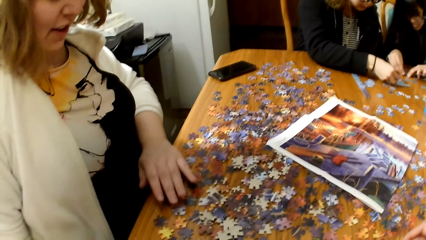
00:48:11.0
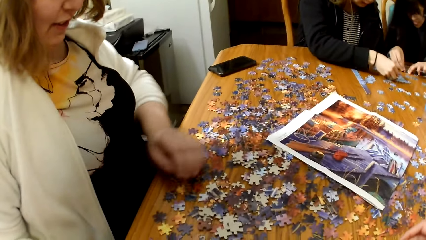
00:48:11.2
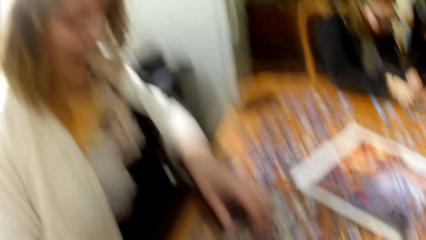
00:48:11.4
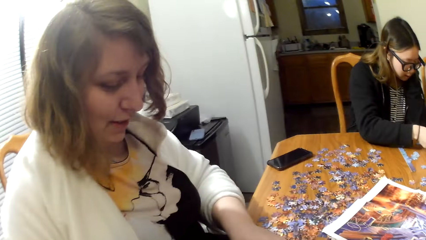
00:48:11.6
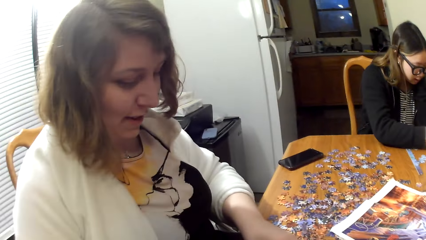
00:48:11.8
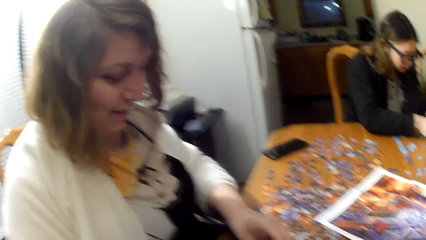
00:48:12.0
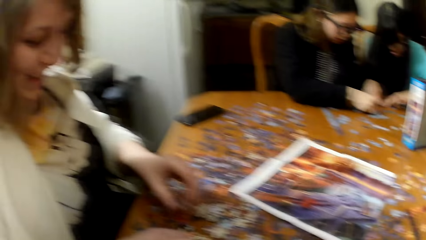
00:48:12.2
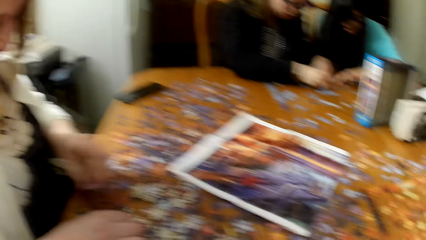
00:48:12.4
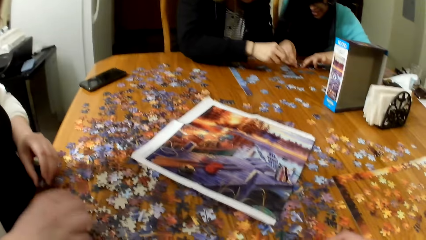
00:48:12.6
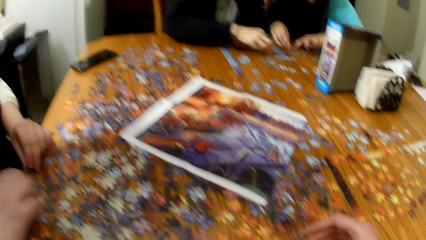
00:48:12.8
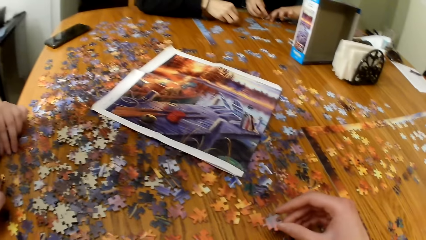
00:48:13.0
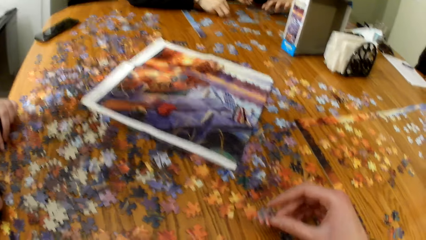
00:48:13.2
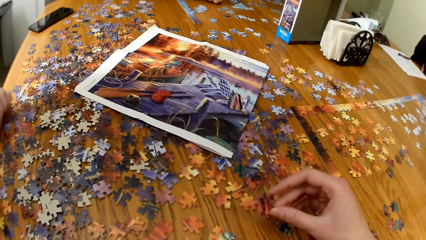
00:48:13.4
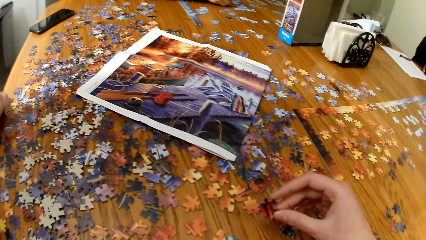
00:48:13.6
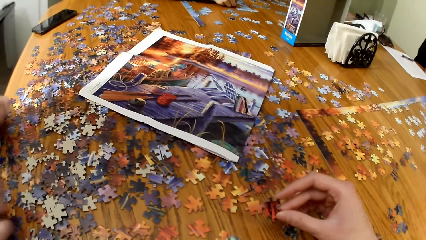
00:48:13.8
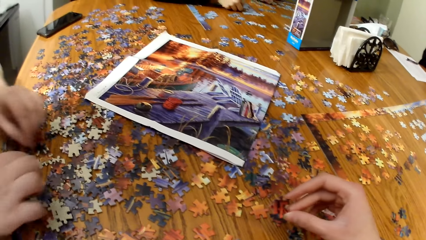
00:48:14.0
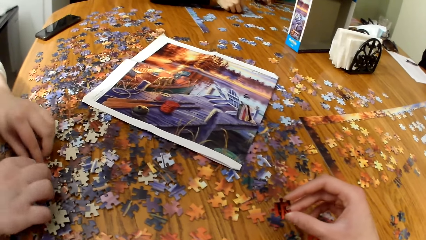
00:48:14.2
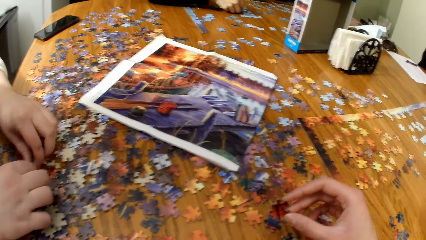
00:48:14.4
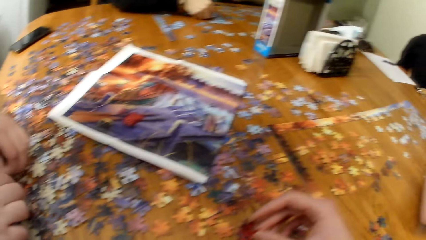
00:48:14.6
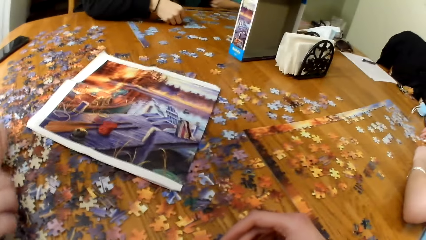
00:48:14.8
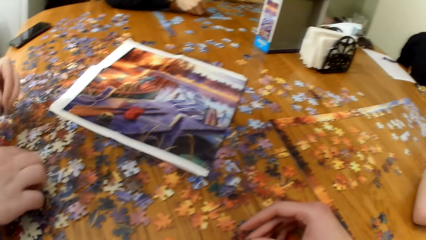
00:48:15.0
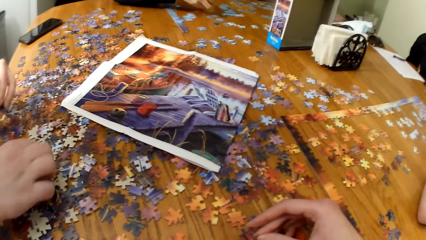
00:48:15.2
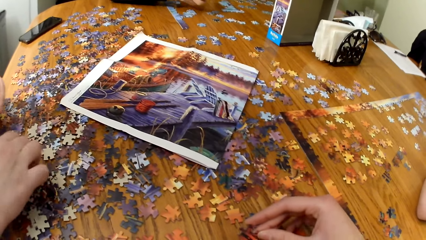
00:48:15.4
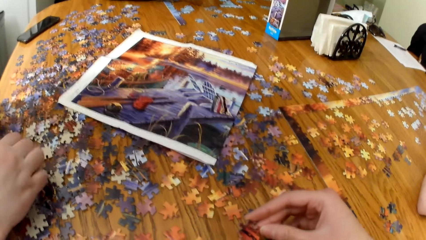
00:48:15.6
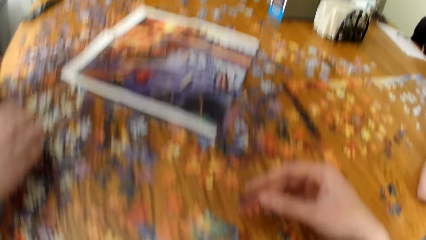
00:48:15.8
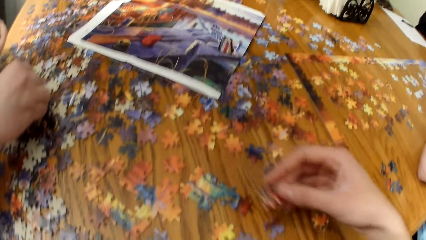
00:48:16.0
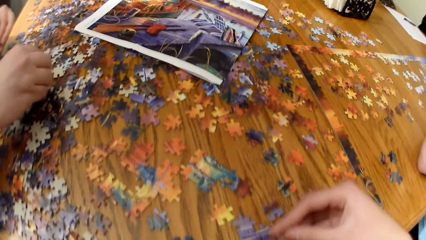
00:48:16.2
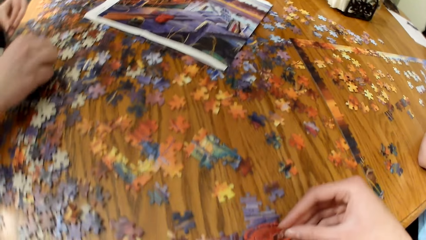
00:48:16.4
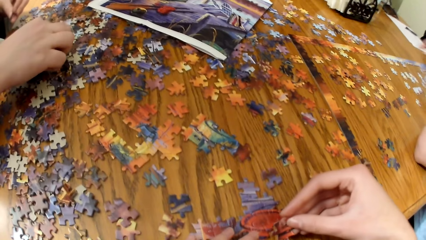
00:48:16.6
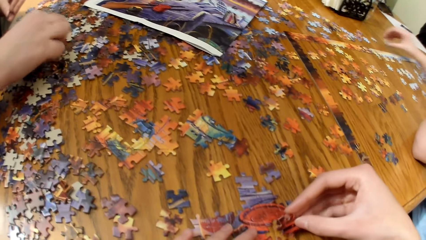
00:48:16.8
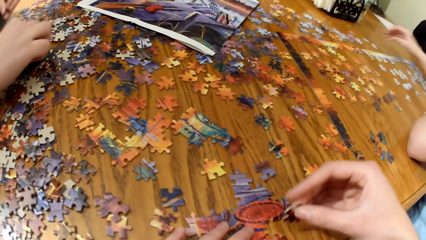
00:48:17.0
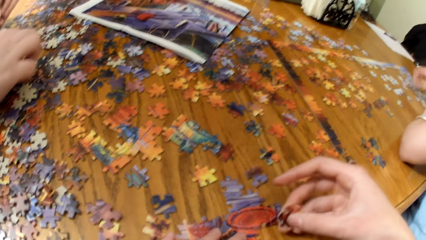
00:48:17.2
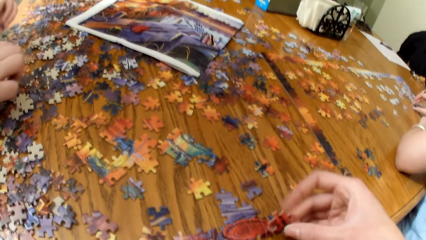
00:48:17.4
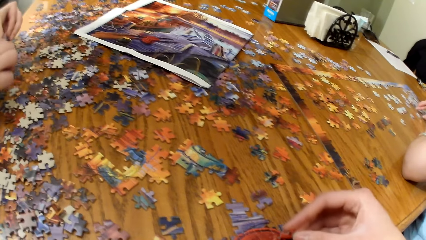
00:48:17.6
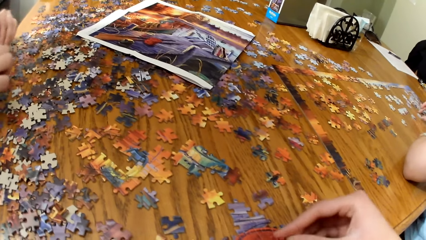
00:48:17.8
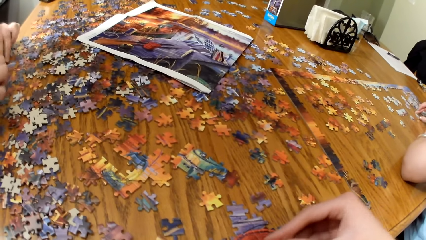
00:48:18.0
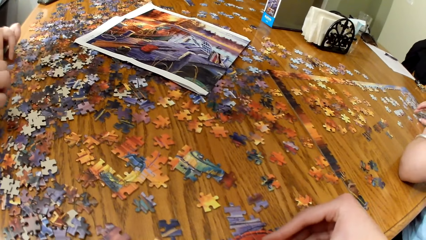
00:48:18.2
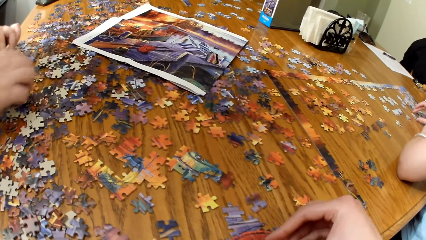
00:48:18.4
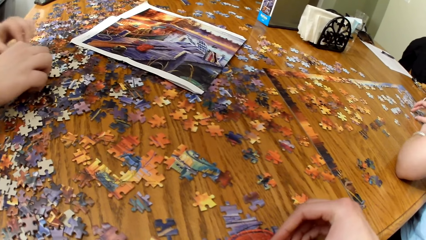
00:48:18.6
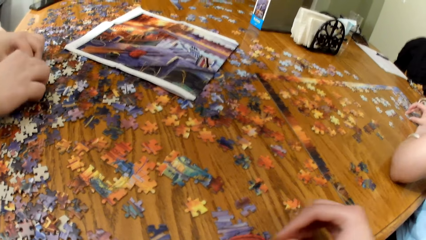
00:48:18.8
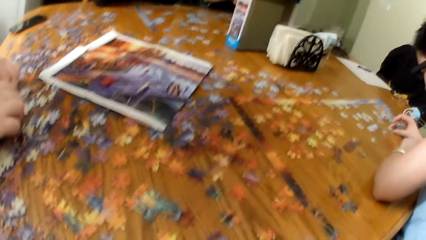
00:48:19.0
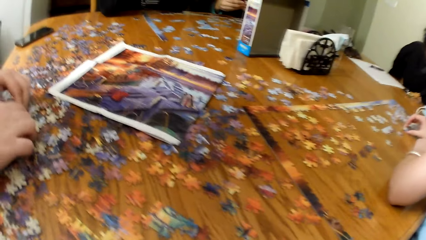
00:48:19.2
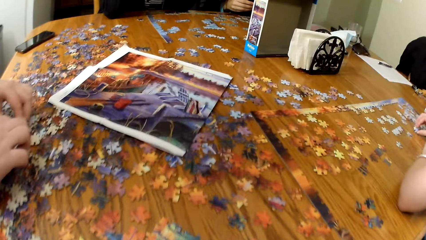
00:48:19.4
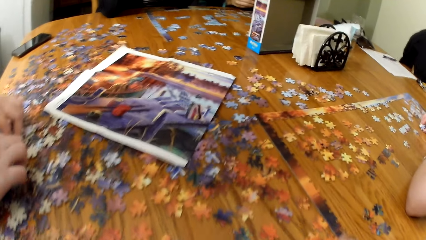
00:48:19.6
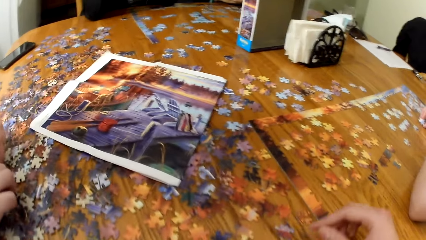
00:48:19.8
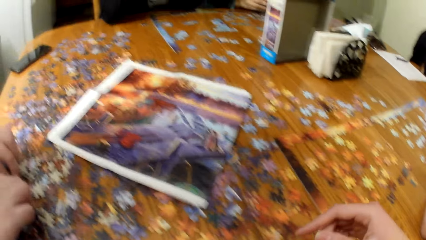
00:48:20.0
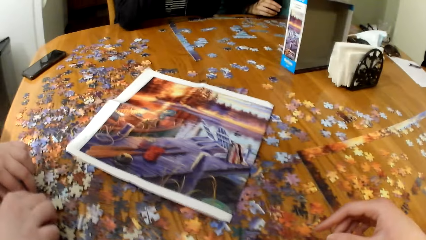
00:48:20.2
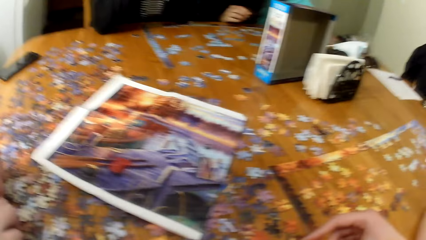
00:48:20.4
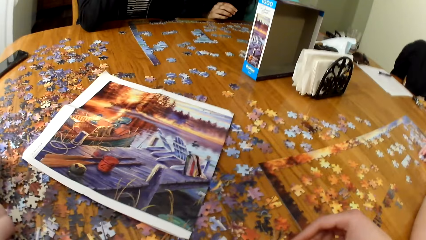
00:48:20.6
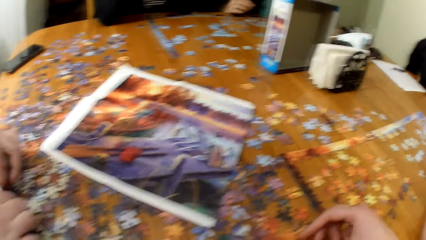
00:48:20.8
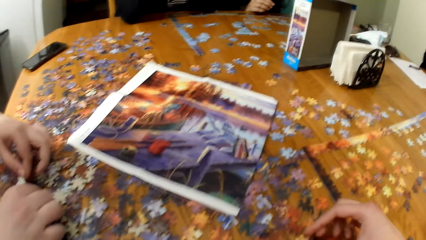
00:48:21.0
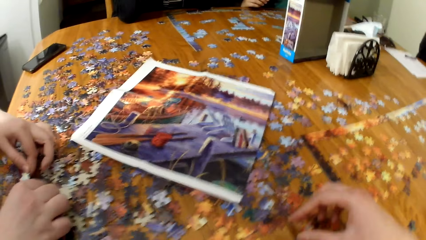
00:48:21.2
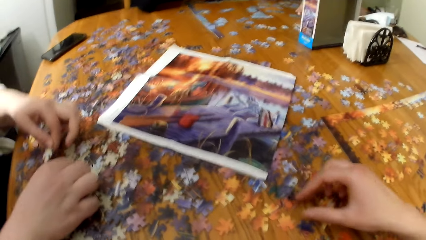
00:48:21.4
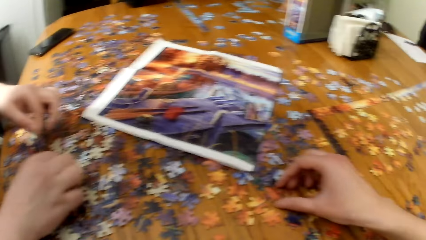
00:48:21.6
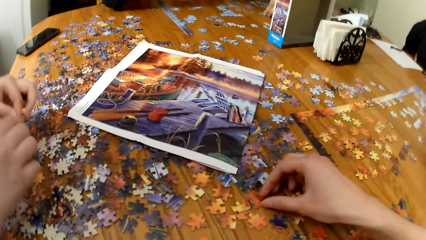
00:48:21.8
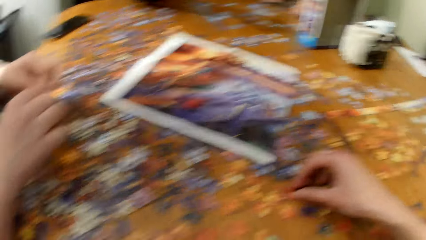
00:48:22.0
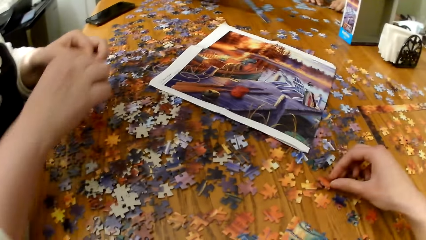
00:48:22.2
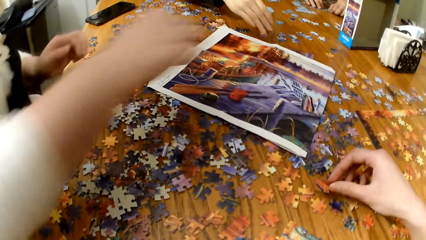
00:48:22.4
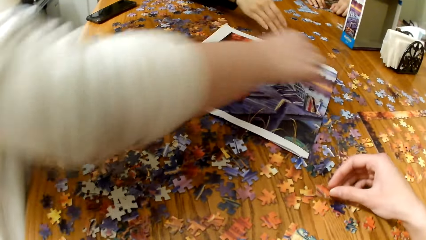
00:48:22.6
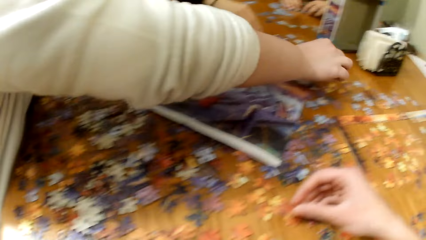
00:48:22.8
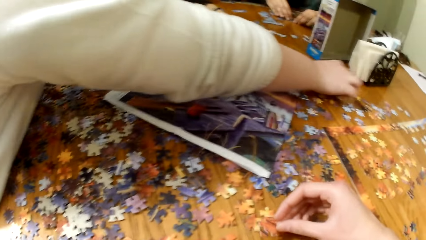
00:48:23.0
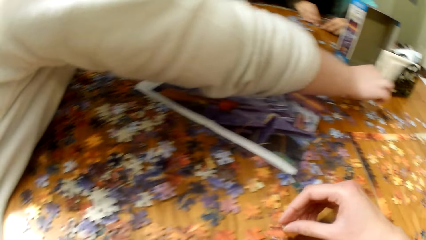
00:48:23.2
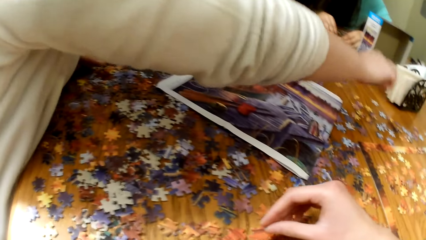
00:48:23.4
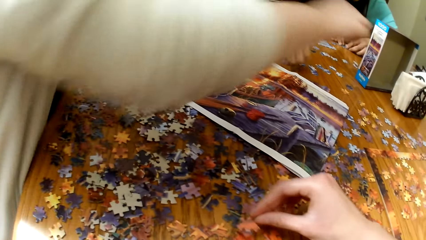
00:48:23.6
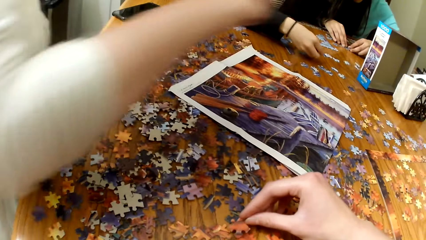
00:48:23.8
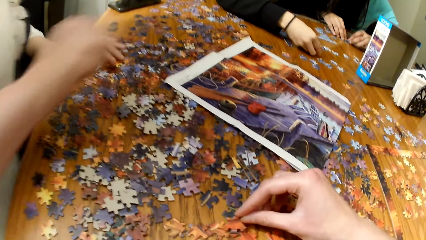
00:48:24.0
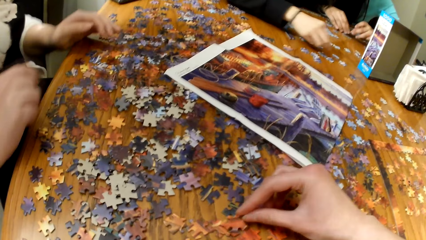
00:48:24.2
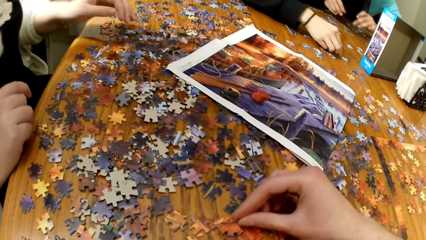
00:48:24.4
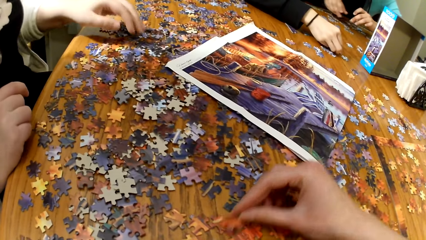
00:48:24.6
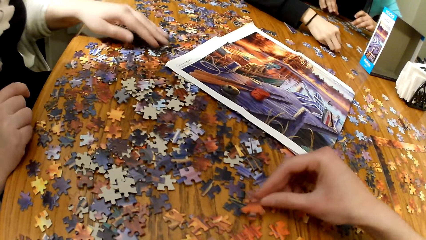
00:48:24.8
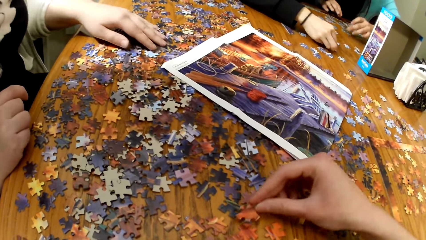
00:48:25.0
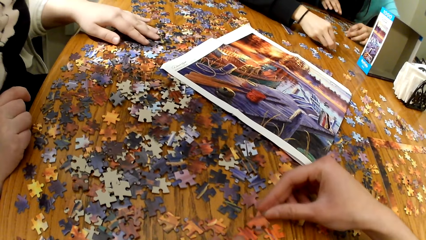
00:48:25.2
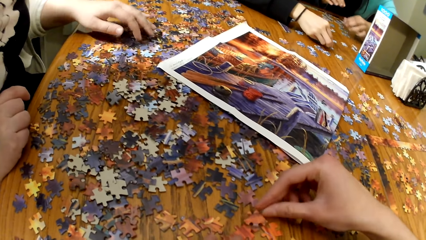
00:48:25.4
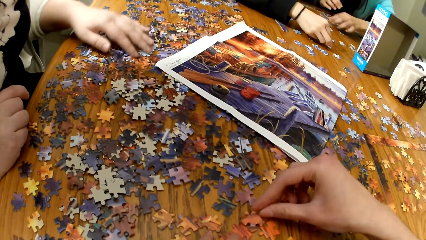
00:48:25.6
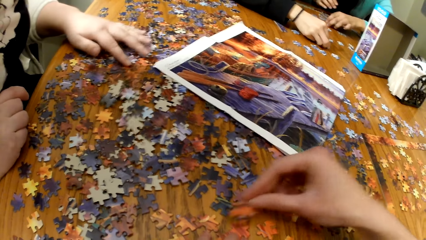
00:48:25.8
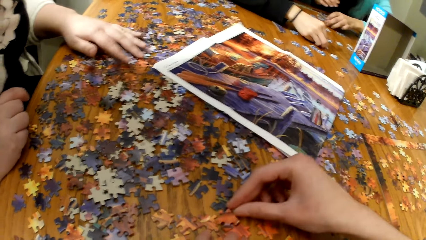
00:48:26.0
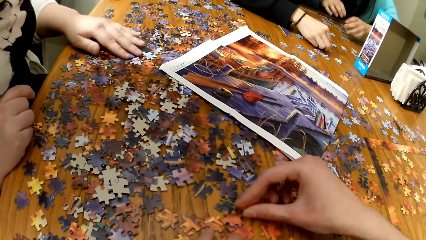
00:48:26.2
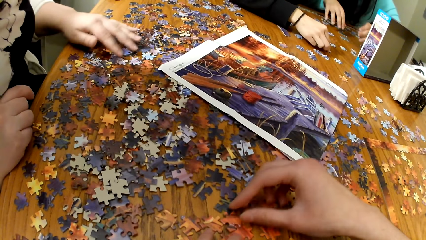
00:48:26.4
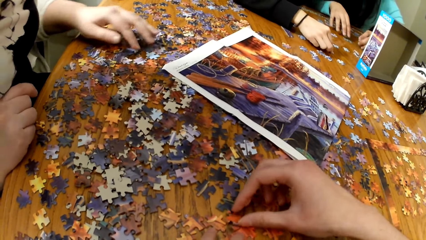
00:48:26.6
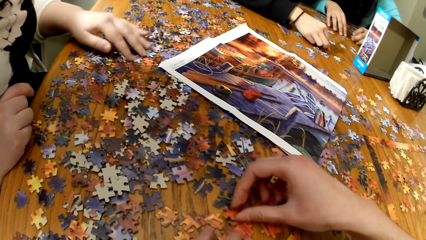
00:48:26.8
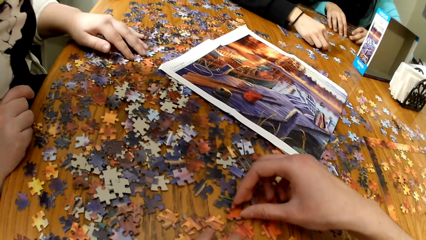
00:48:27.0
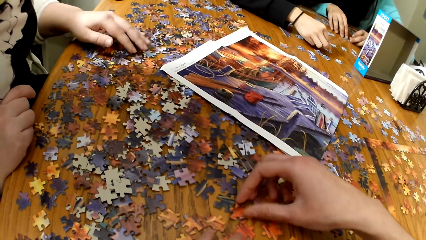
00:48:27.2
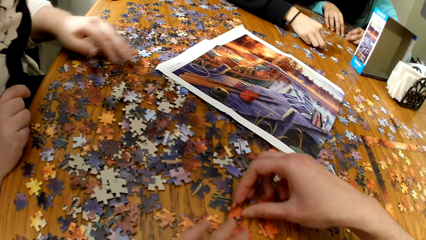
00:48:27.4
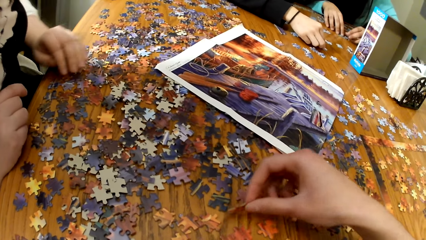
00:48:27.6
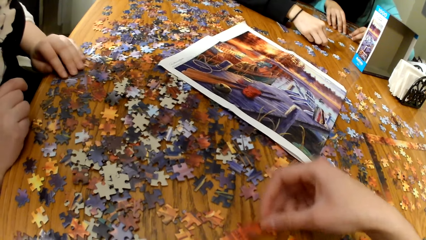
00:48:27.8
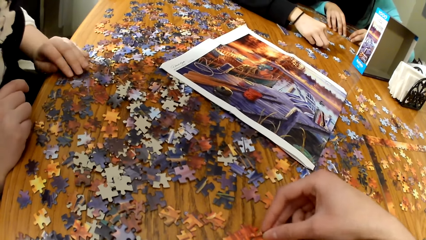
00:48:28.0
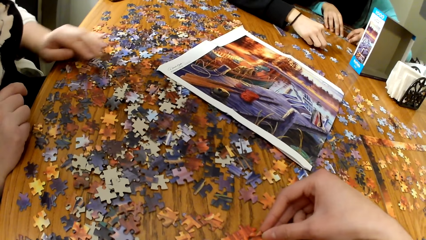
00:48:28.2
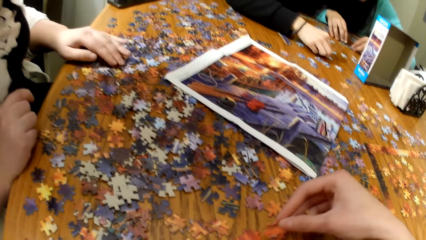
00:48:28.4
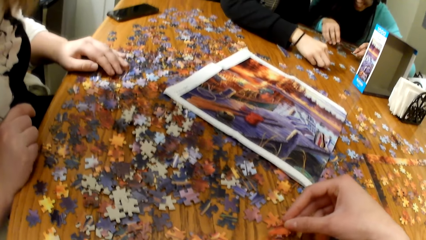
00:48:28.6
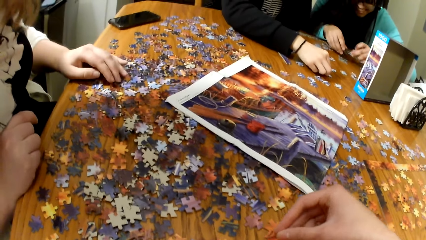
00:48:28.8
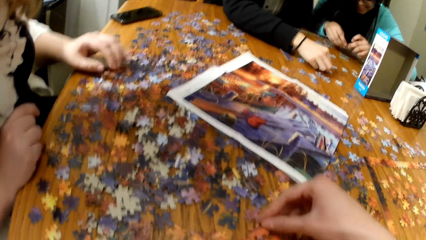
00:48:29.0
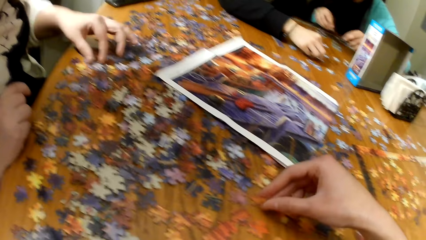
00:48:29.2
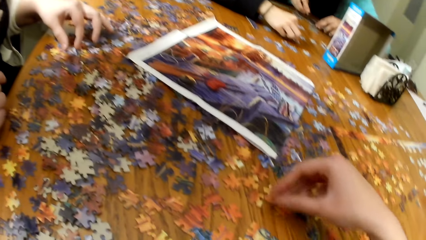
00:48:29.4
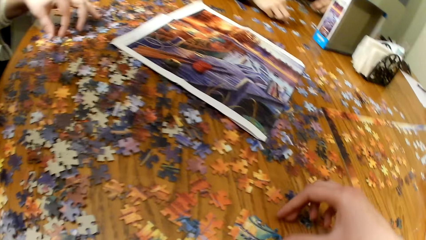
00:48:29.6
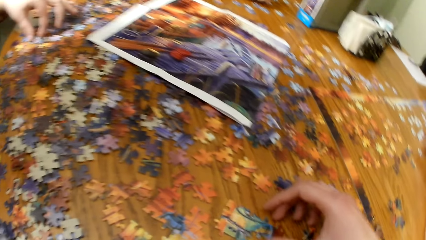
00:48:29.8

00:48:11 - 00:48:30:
The camera wearer plays the jigsaw puzzle. A lady plays the jigsaw puzzle. The lady picks up the jigsaw puzzle pieces. The camera wearer plays the jigsaw puzzle.
